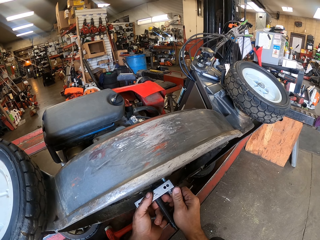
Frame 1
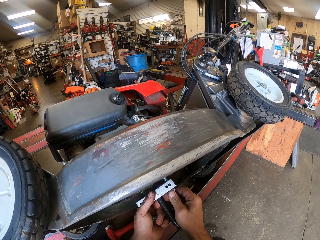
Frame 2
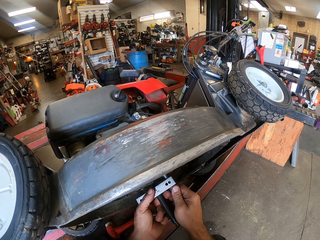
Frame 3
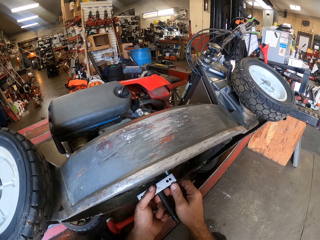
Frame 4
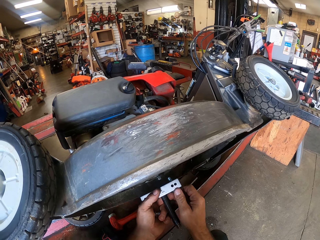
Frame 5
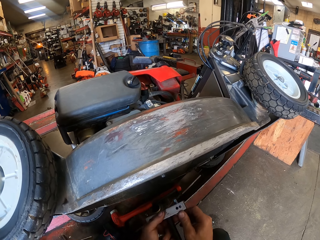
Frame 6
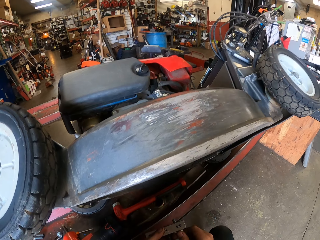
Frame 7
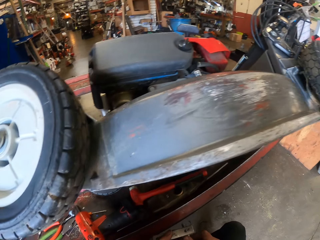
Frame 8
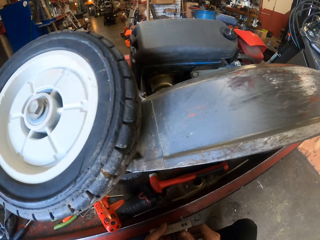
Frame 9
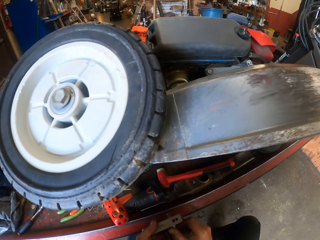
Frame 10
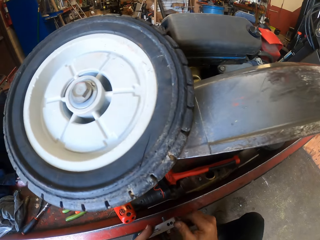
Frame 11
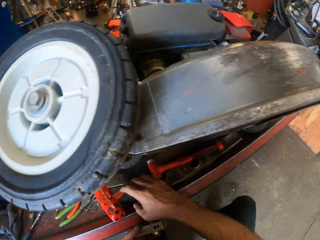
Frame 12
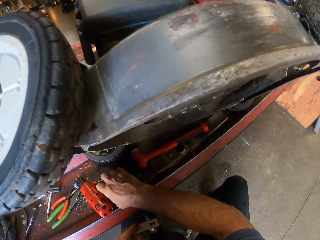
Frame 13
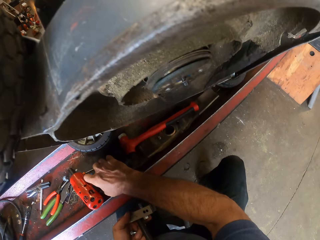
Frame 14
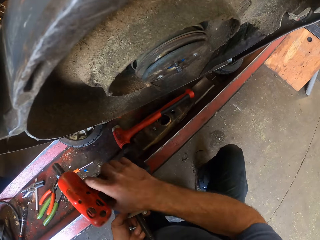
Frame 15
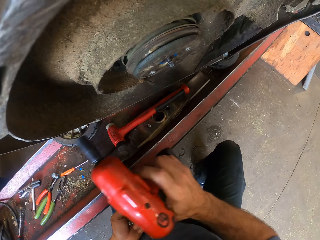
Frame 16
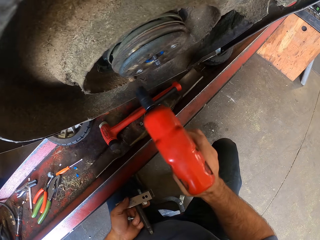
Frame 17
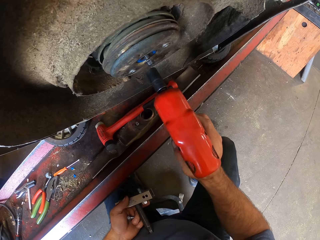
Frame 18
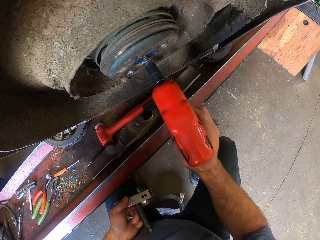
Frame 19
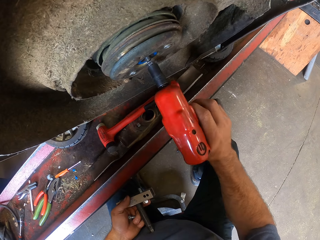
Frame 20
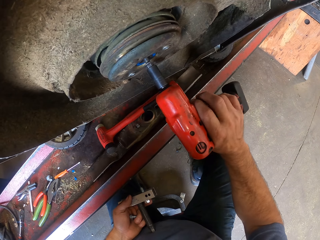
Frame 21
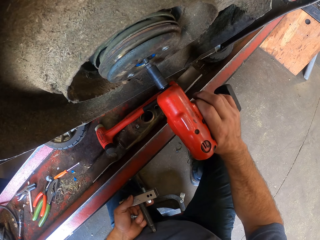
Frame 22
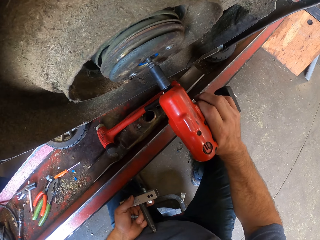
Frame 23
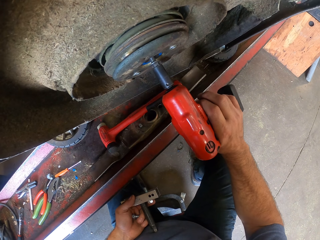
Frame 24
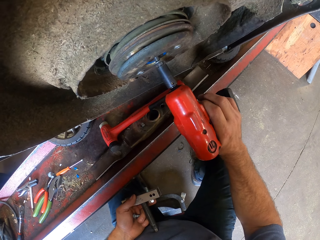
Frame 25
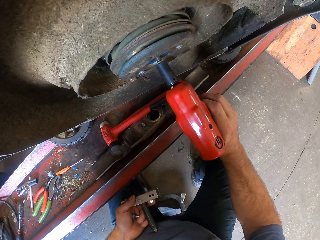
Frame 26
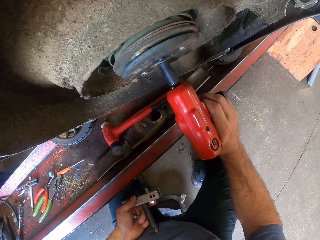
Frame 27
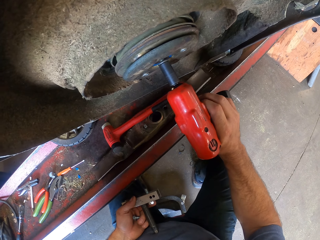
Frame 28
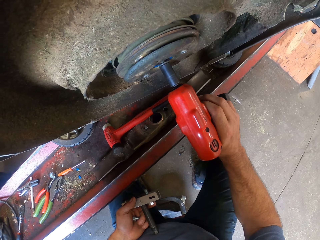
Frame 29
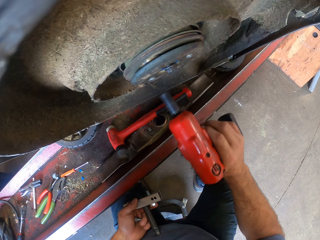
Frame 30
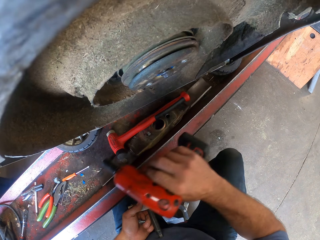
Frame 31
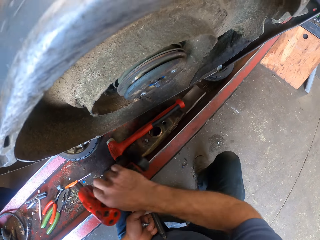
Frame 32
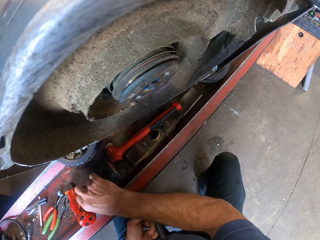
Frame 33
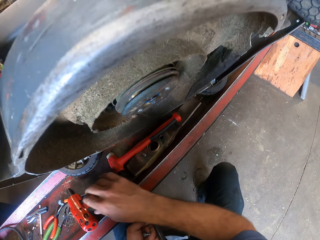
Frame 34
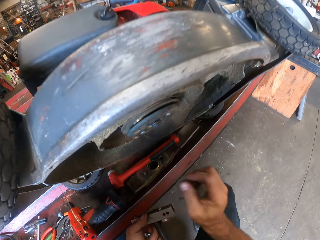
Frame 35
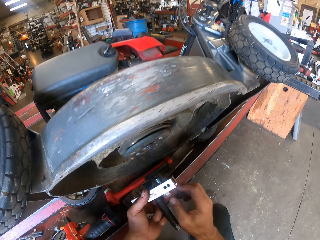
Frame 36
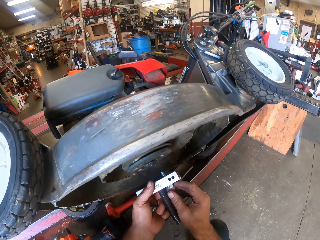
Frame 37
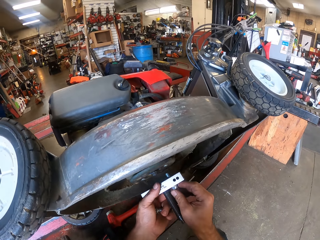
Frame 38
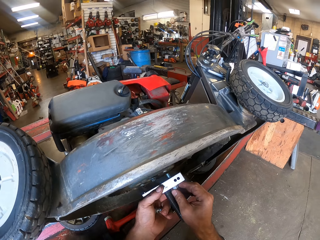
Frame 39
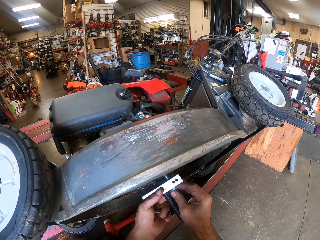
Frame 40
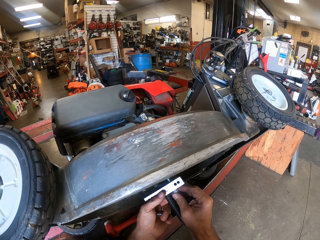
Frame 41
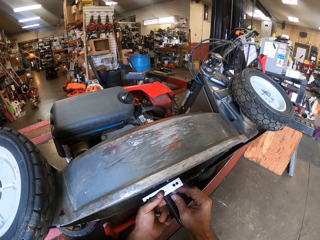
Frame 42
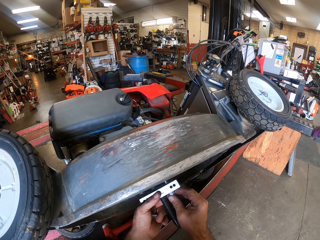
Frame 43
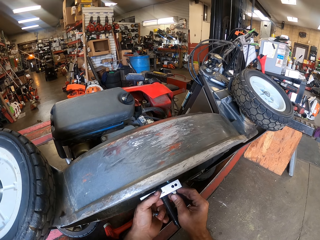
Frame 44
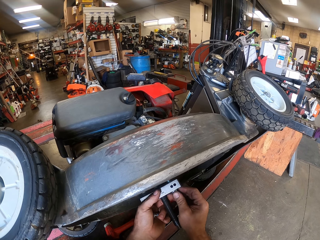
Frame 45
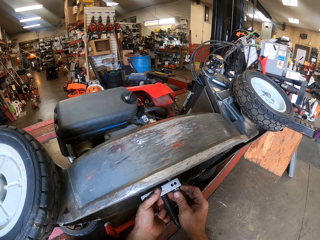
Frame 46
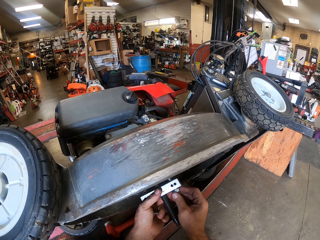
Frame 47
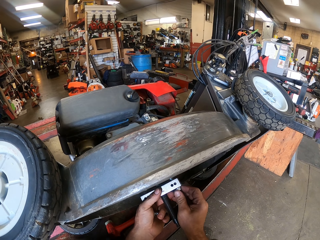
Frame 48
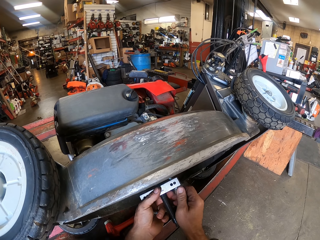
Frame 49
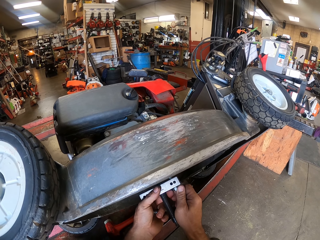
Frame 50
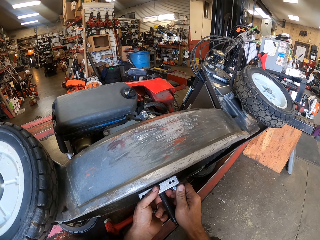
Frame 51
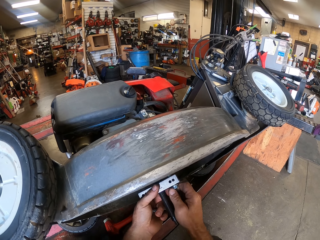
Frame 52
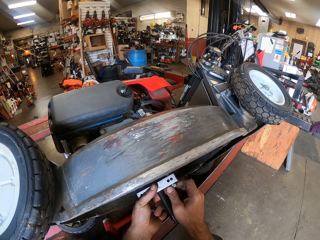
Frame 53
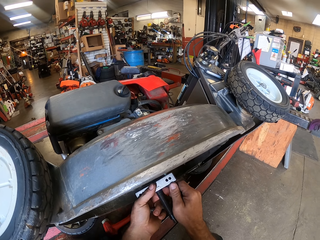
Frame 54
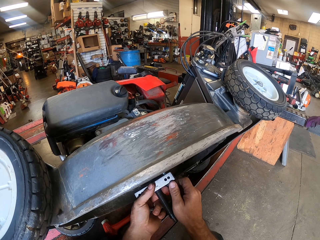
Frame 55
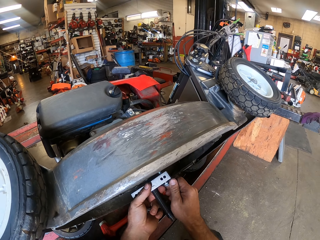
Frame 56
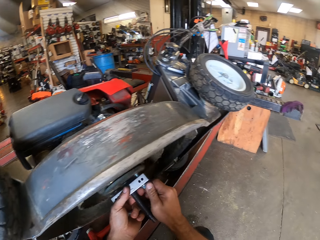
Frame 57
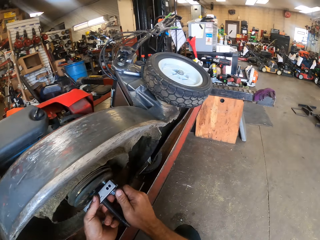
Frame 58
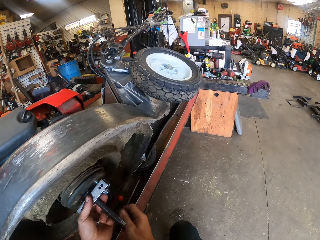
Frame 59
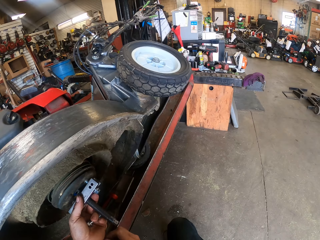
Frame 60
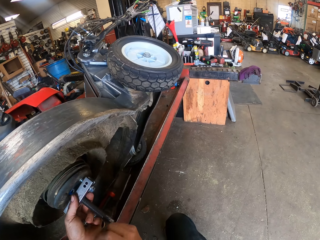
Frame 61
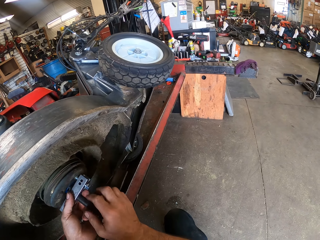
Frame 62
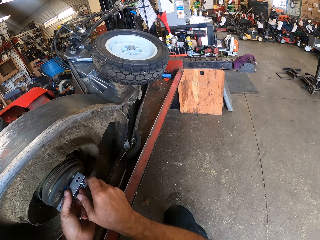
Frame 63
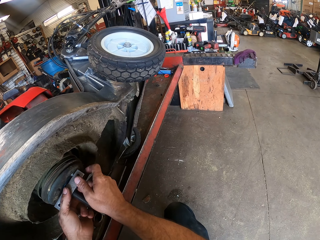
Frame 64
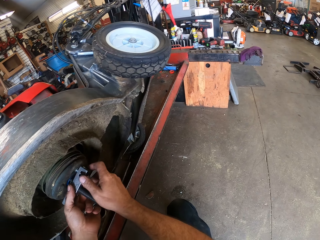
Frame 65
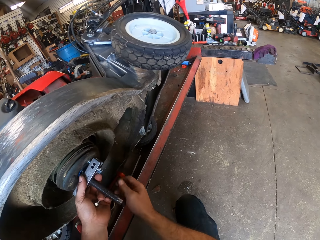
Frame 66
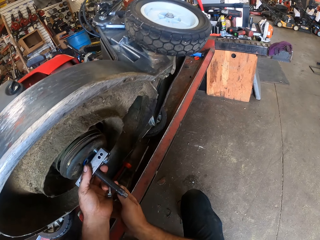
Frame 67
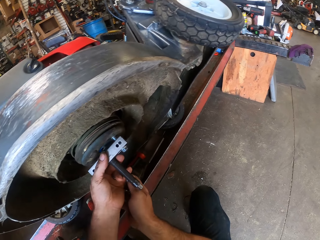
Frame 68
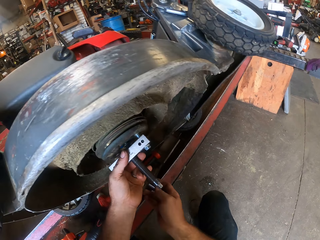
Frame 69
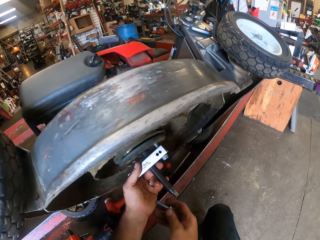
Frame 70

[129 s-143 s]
The camera wearer moves the steel and the bolt from the pulley. He picks up a drill or electric spanner driver. He tightens the bolt in the pulley with the electric spanner driver in his right hand. He puts the electric spanner driver on the electric jack with his right hand. He puts the bolts in the rotor of the lawn mower. He picks up another bolt.

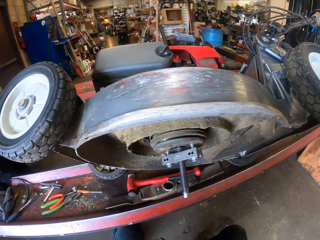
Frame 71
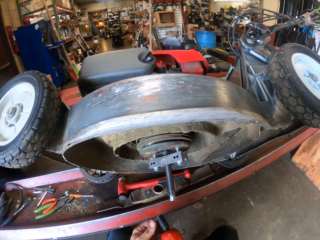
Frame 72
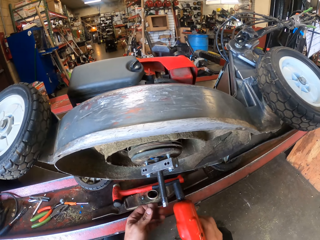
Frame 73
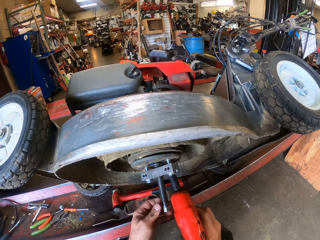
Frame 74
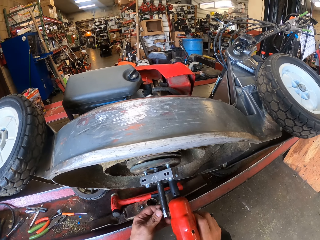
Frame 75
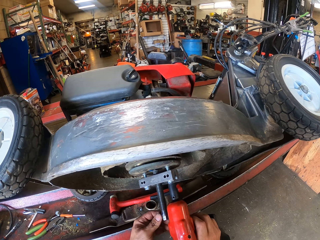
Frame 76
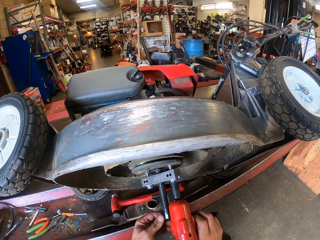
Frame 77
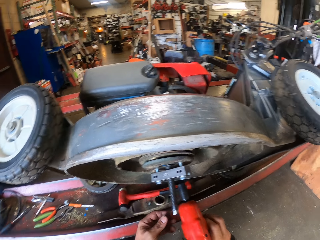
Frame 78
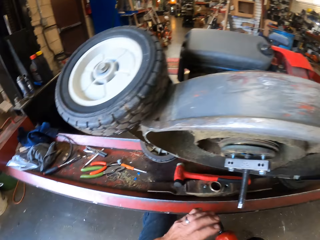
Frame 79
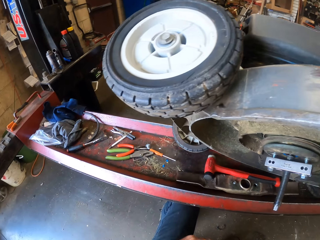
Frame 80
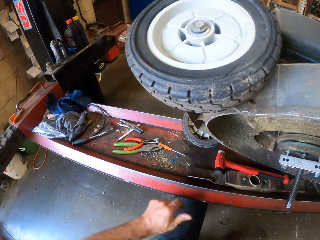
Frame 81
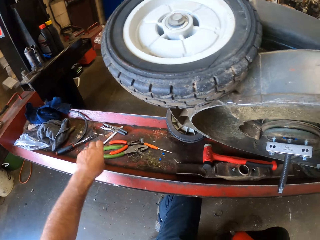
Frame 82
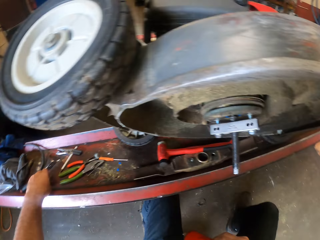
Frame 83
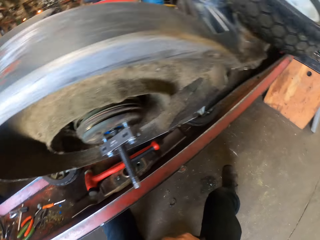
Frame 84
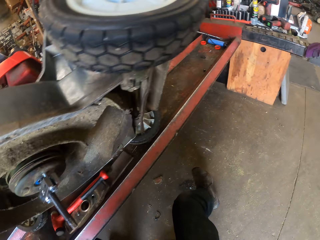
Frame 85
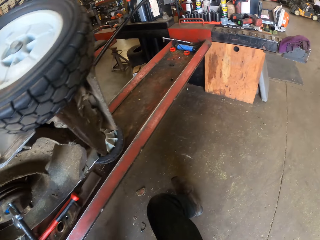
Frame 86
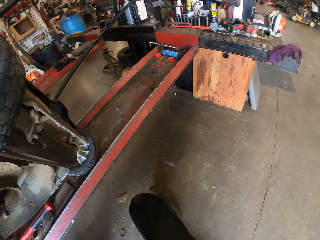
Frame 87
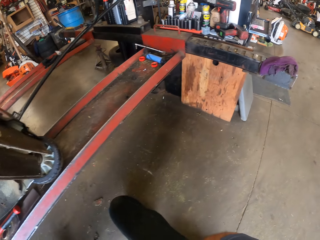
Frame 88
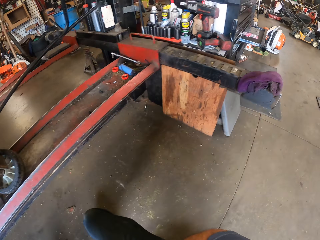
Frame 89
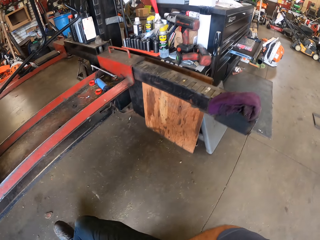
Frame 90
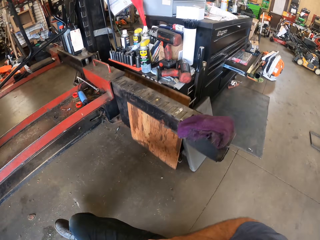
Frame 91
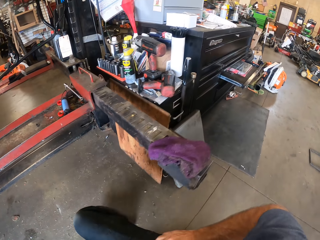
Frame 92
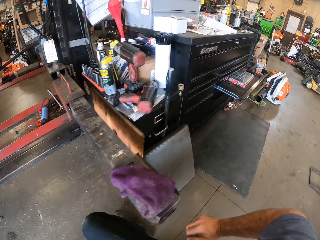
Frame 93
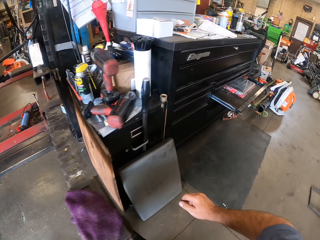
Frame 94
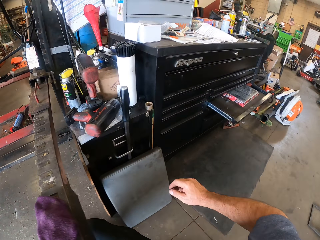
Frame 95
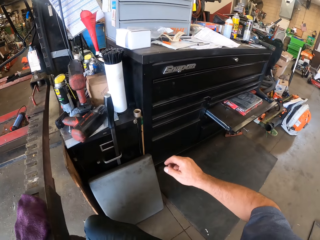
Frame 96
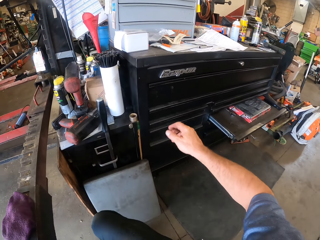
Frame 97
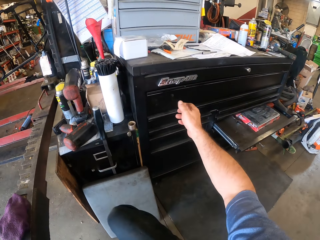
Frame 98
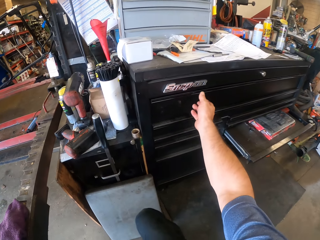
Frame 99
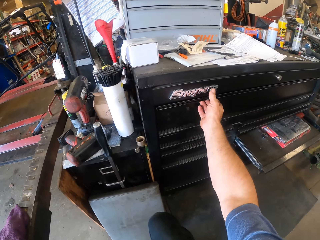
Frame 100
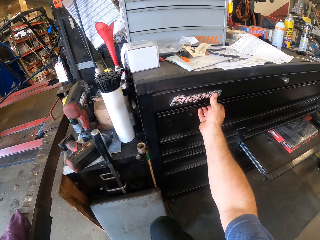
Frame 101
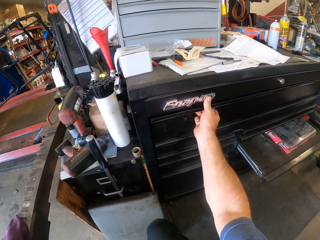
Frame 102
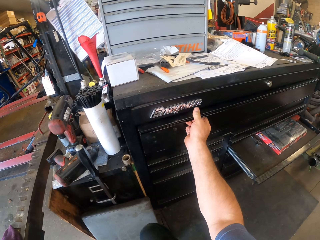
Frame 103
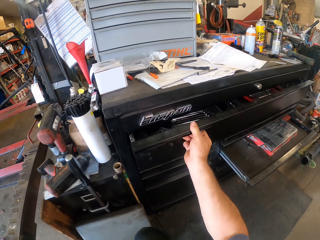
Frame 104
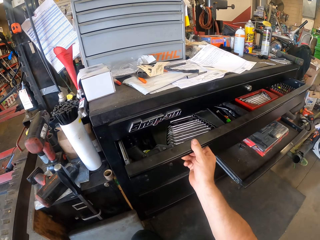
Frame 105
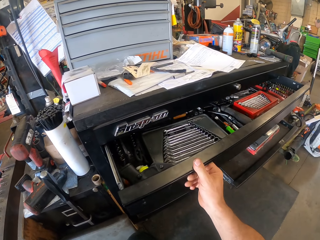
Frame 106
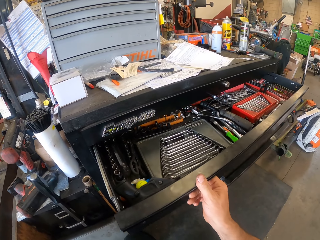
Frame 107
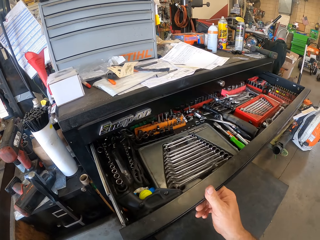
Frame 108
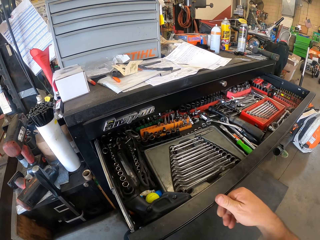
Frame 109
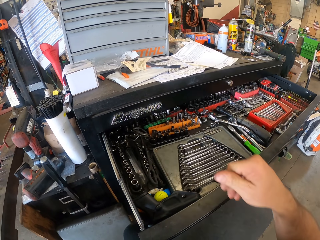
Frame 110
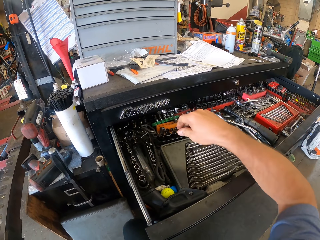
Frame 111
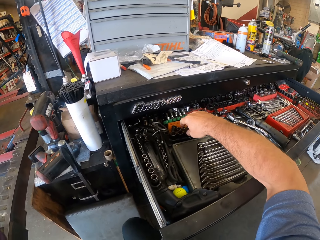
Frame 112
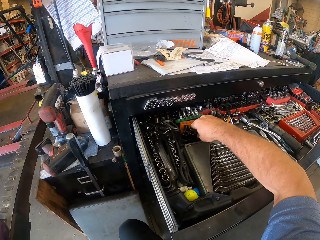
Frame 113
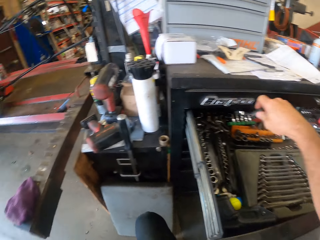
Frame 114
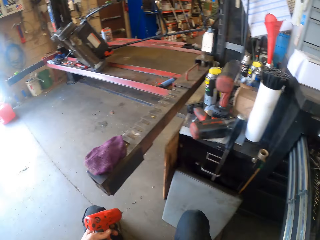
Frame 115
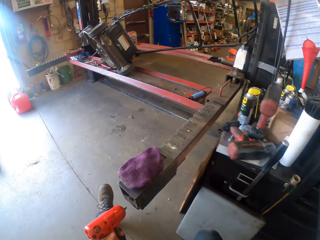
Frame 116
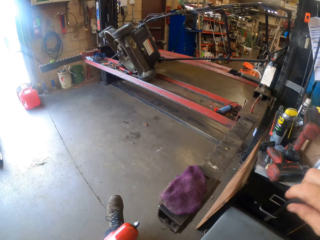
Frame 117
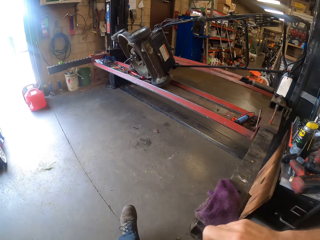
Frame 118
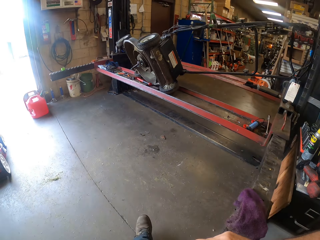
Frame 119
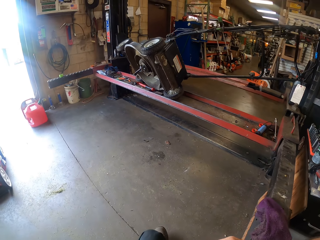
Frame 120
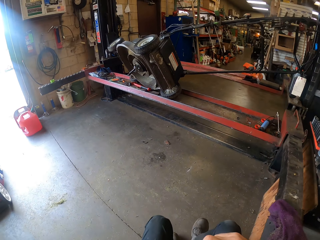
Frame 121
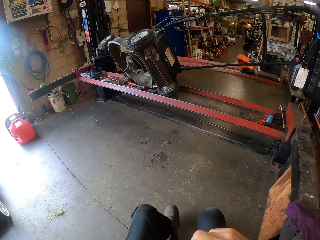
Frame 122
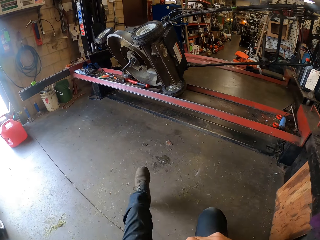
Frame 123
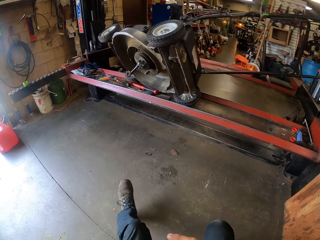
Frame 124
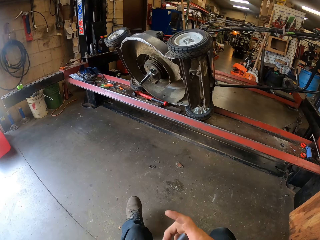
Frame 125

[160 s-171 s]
The camera wearer tightens a bolt with a drill. He moves the drill from the bolt. He picks up a socket drive in a drawer with his right hand. He places something on the car lift. He walks to the drawer. He opens the drawer with his right hand. He picks up a spanner driver or ratchet socket in the drawer with his right hand.
